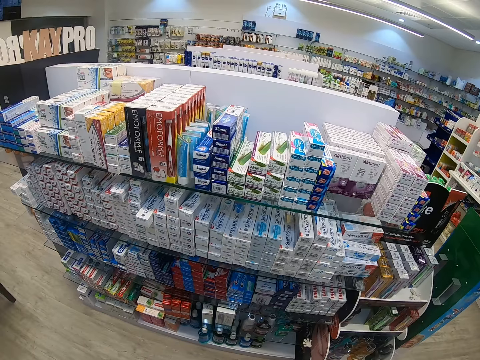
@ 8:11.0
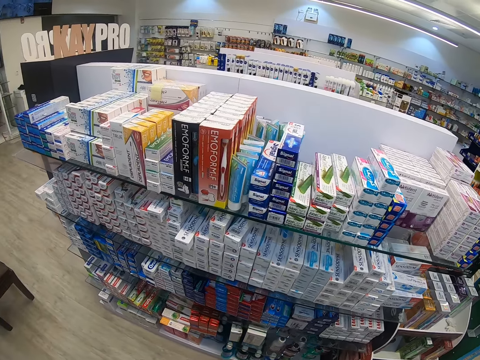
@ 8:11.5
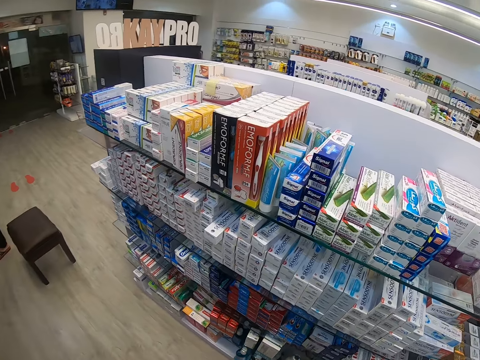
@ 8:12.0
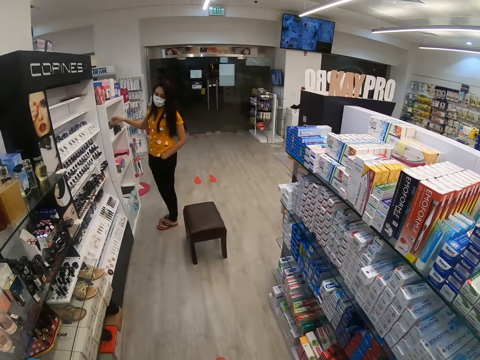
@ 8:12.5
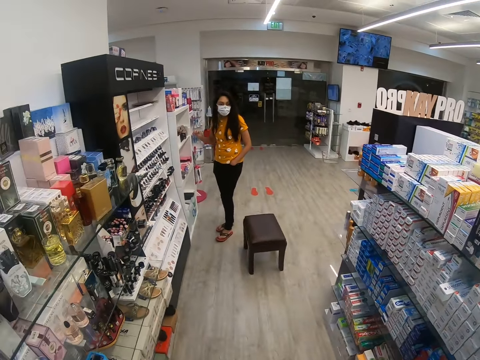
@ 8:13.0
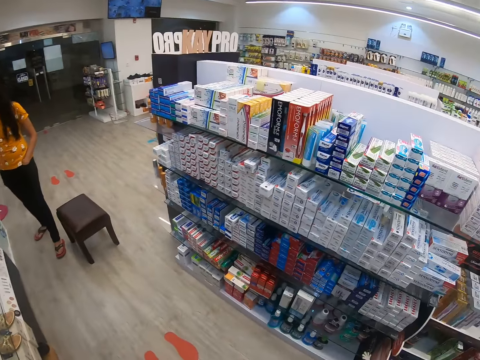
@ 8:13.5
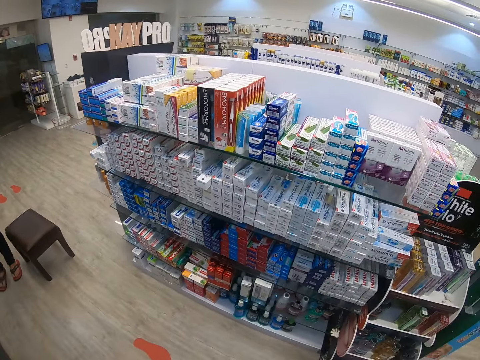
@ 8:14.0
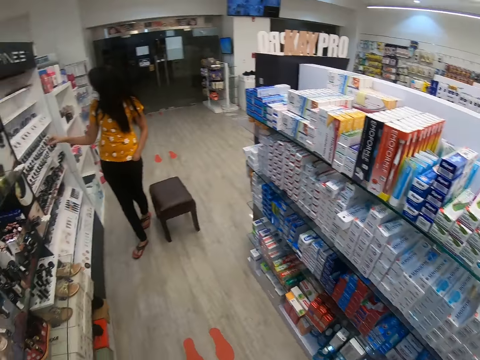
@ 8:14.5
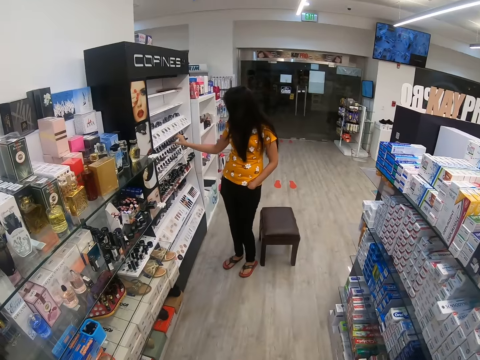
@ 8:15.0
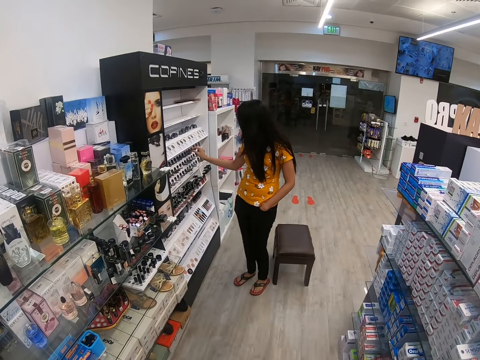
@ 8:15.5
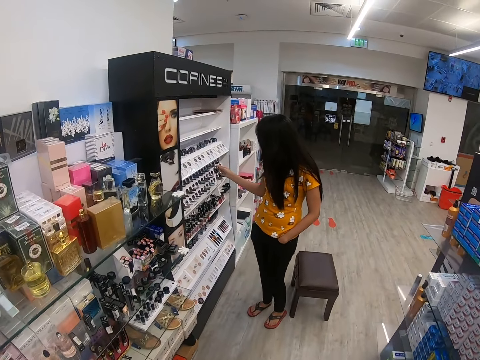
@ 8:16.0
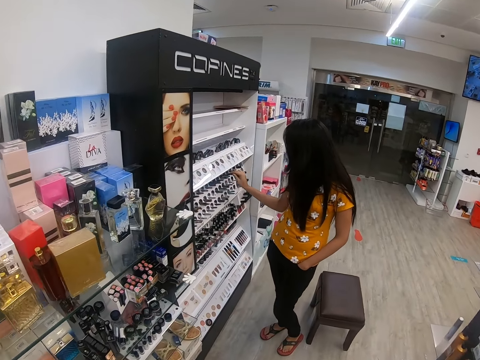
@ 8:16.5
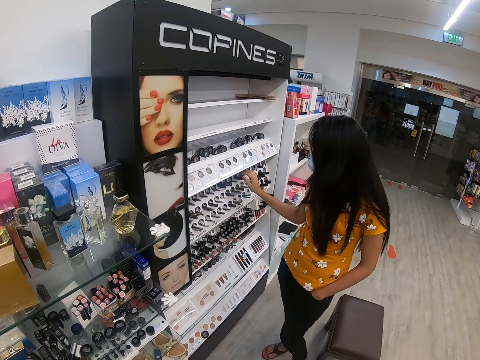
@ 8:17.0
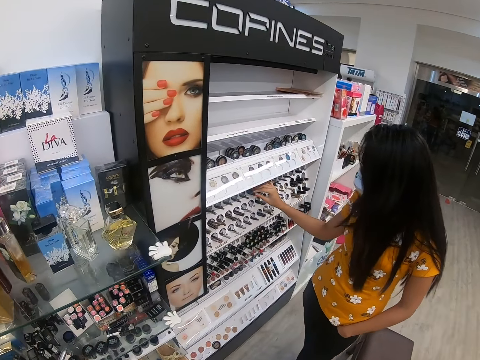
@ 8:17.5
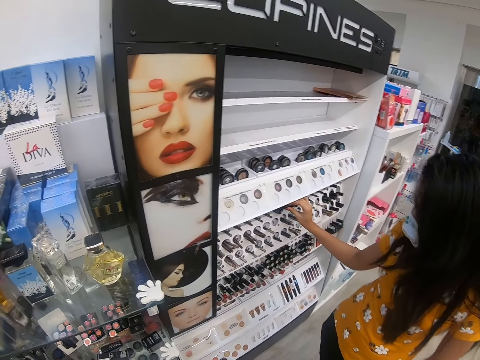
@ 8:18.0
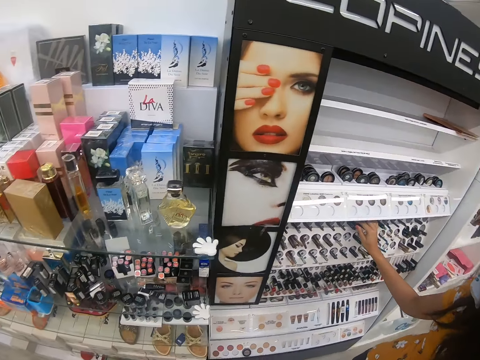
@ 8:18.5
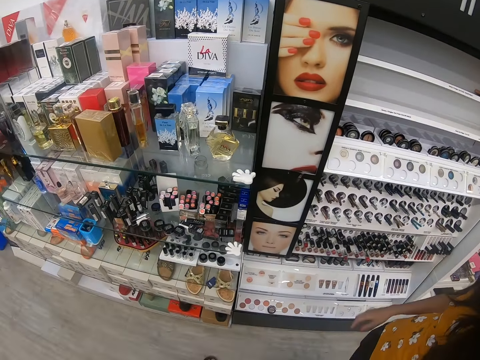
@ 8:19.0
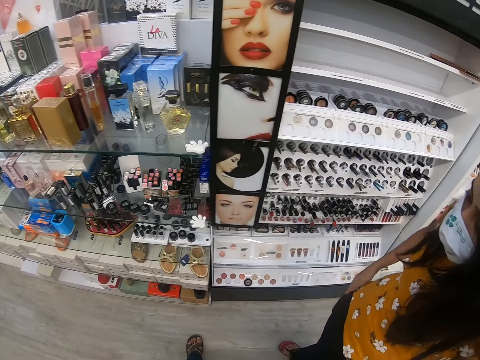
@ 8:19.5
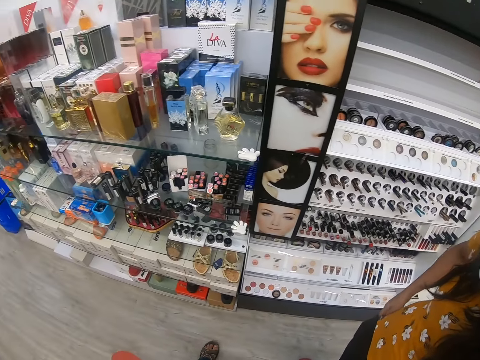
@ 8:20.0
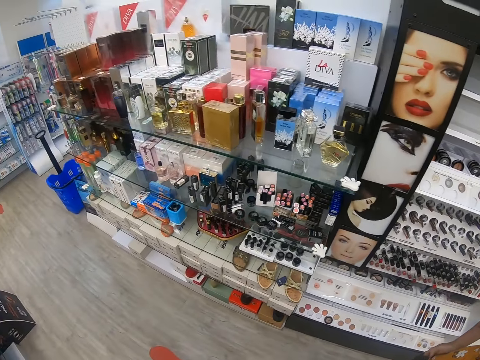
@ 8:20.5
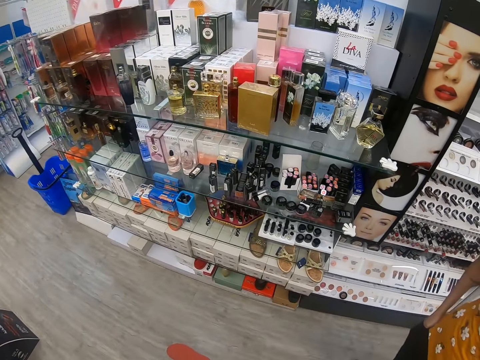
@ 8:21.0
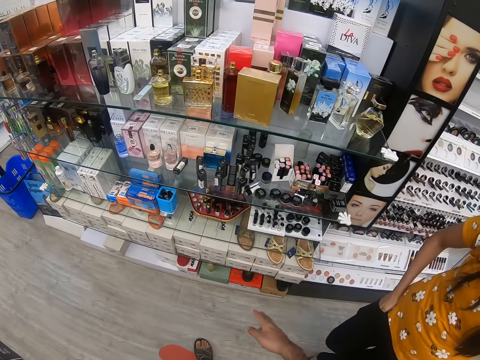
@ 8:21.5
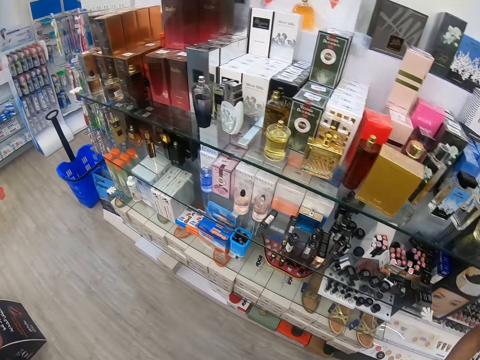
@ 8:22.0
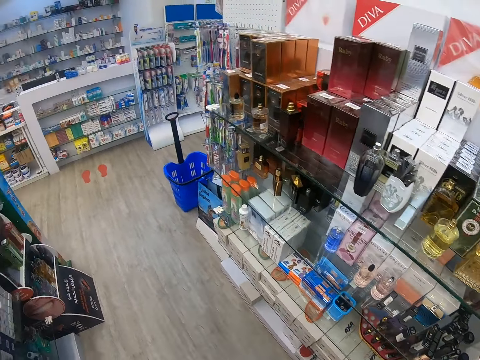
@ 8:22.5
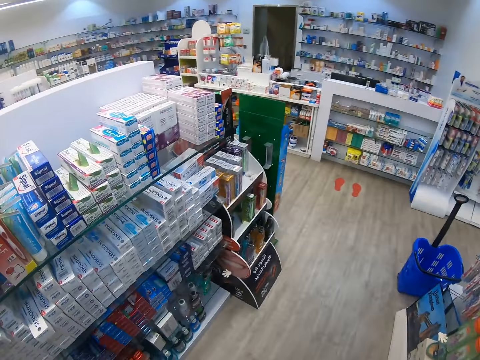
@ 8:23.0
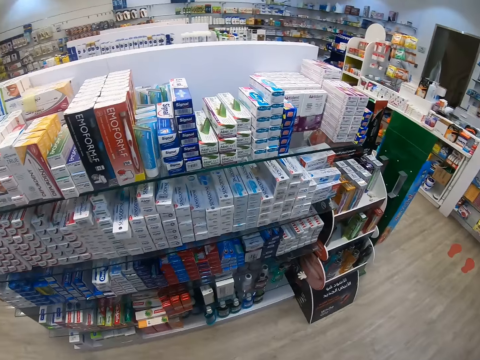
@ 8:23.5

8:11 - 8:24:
The camera wearer looks around the supermarket. A person puts a pencil on the shelf. The camera wearer looks around. The person picks the pencil on the shelf and puts the pencil on the shelf. The camera wearer looks around.

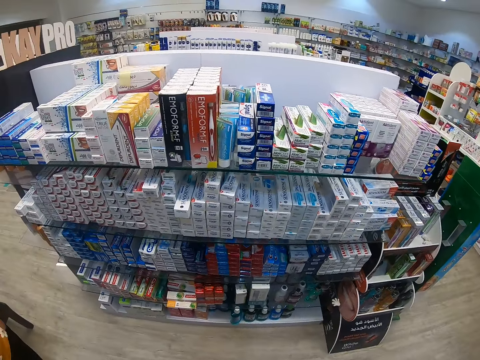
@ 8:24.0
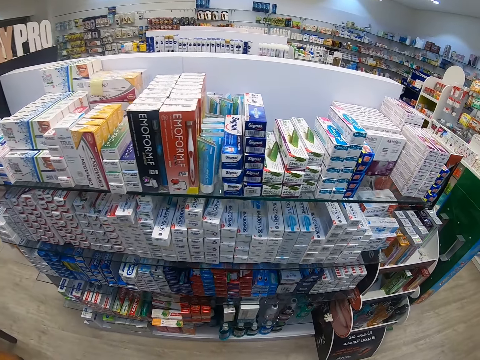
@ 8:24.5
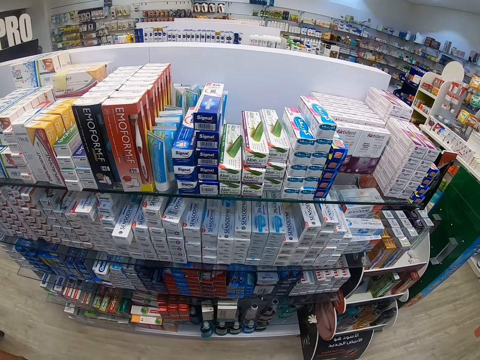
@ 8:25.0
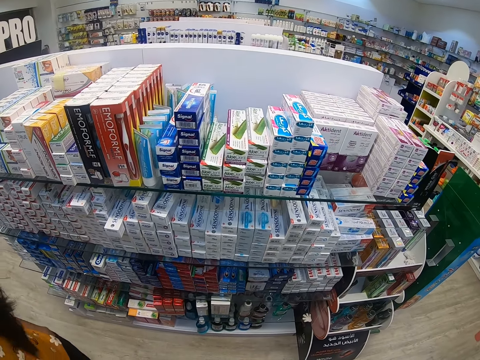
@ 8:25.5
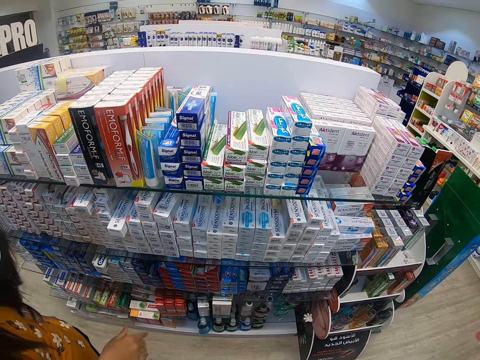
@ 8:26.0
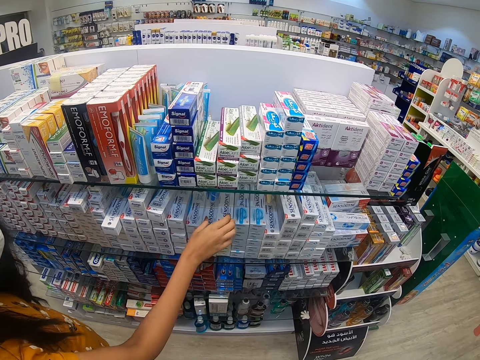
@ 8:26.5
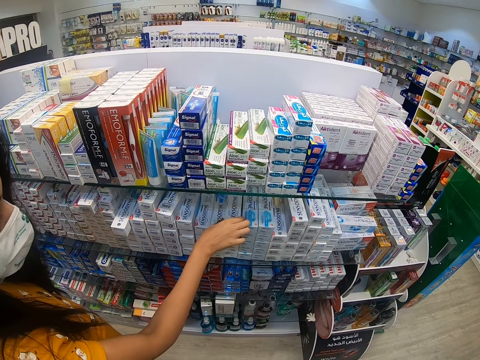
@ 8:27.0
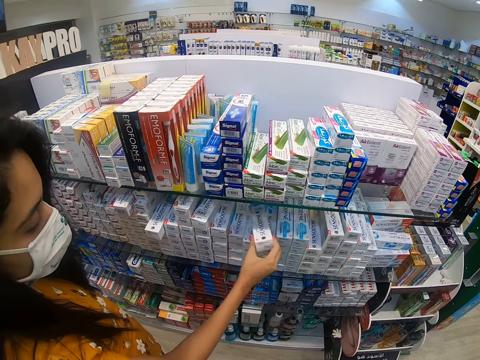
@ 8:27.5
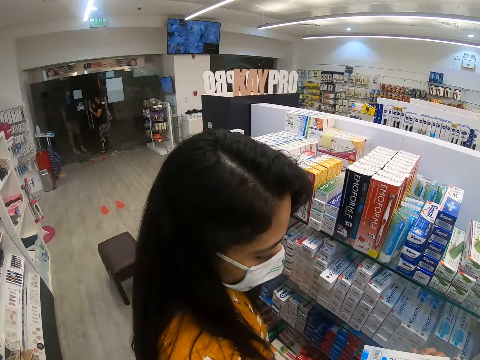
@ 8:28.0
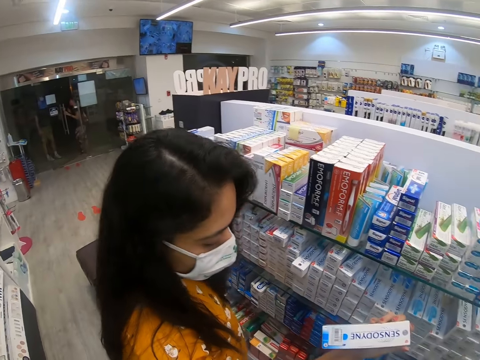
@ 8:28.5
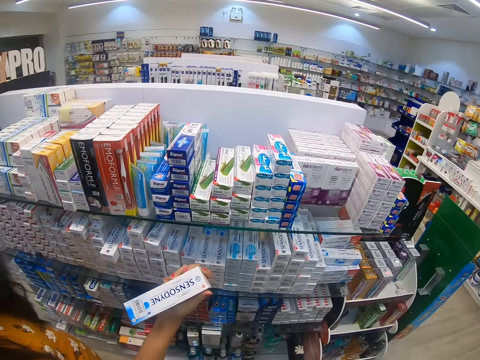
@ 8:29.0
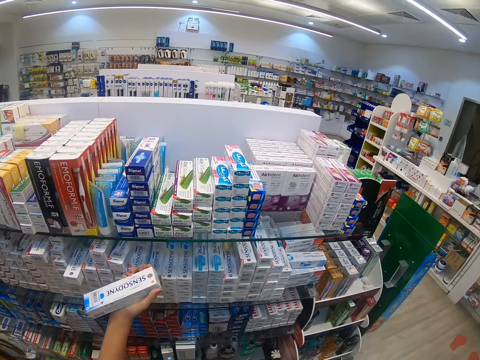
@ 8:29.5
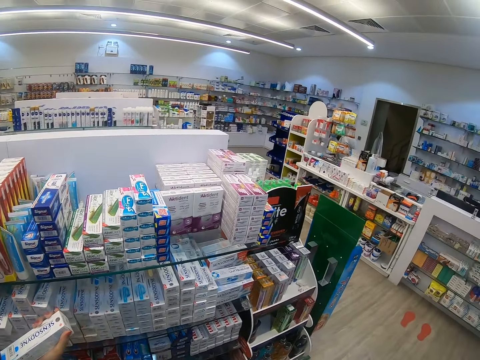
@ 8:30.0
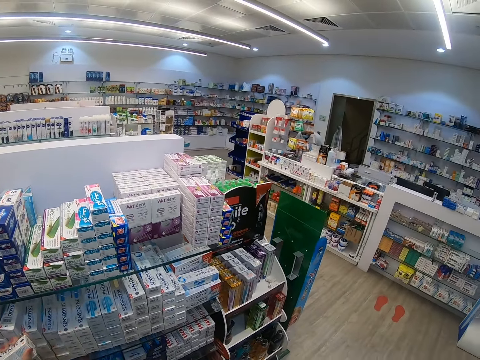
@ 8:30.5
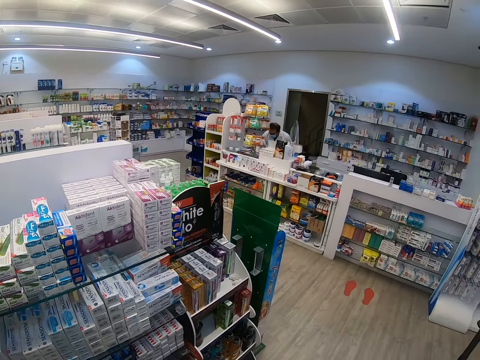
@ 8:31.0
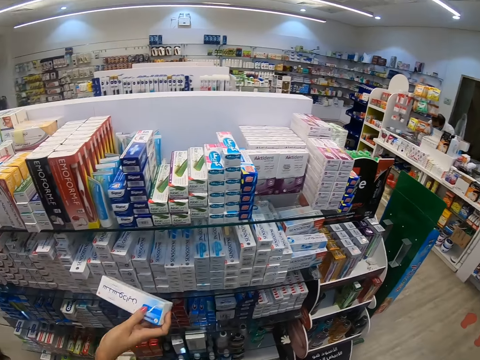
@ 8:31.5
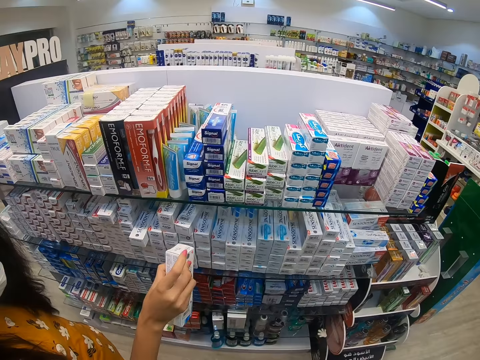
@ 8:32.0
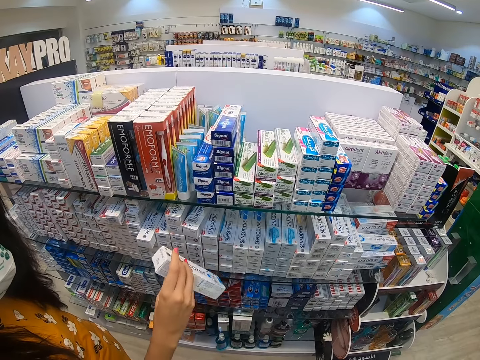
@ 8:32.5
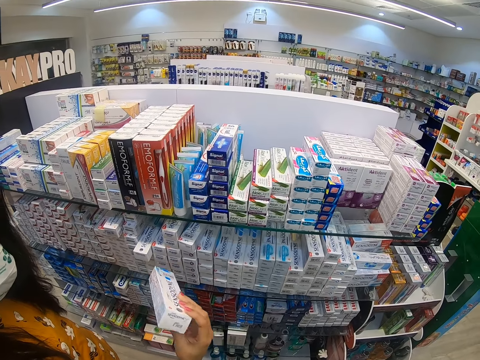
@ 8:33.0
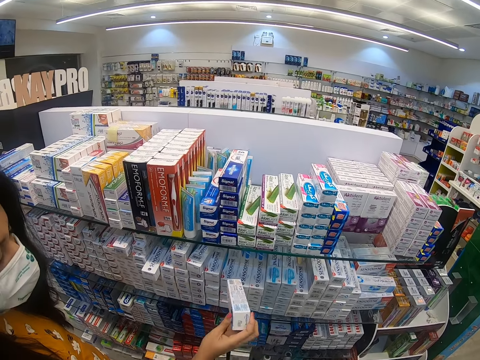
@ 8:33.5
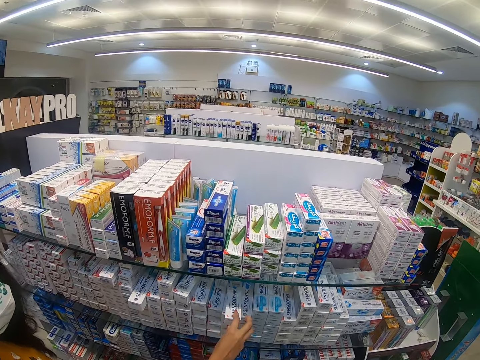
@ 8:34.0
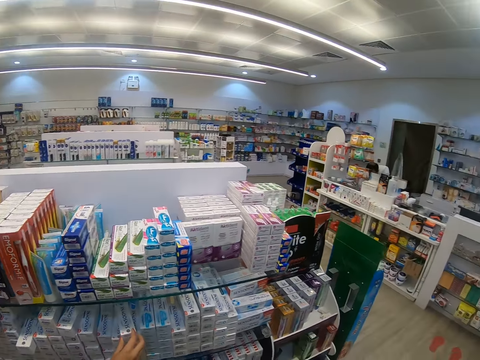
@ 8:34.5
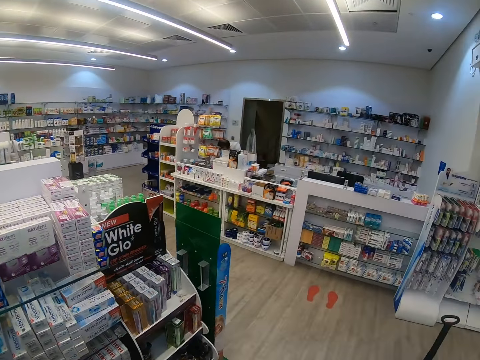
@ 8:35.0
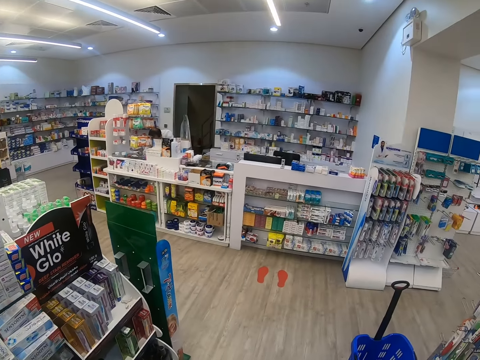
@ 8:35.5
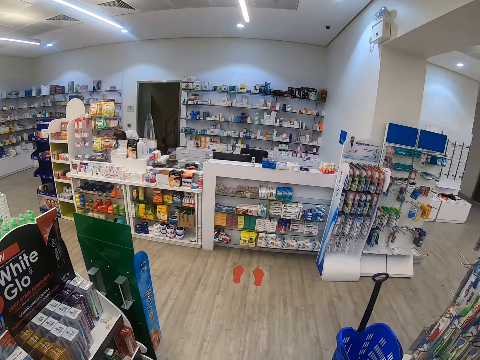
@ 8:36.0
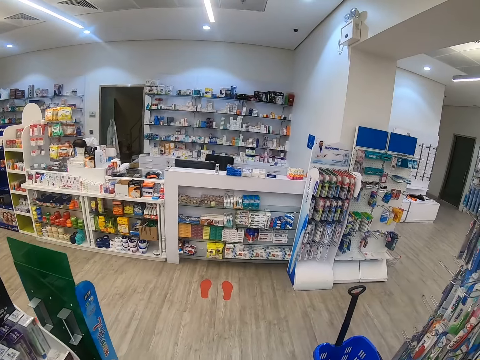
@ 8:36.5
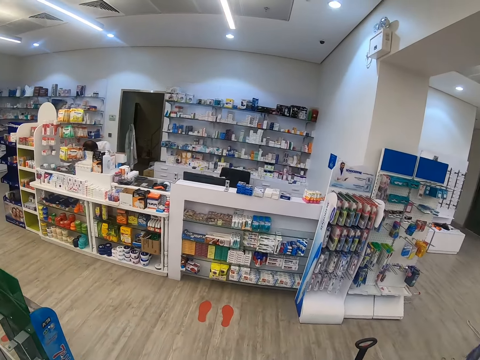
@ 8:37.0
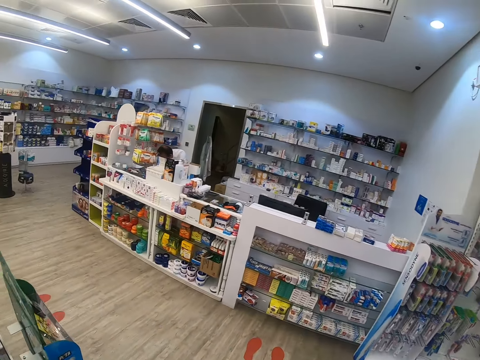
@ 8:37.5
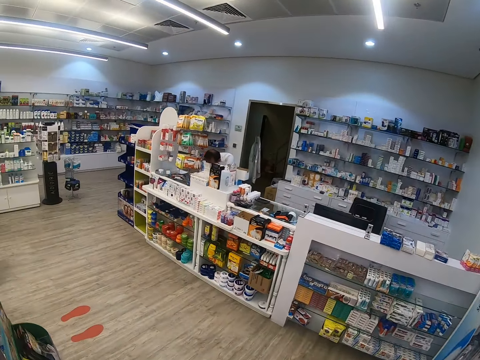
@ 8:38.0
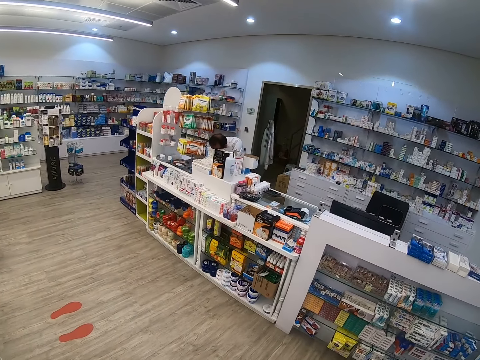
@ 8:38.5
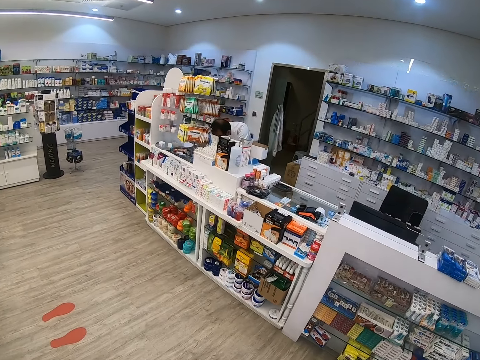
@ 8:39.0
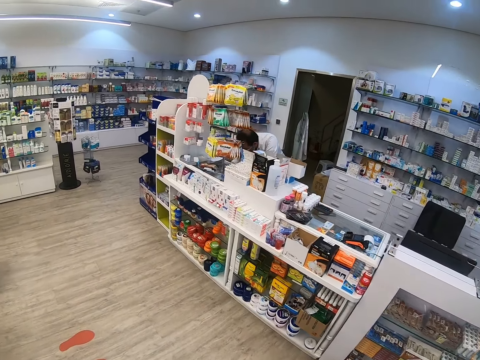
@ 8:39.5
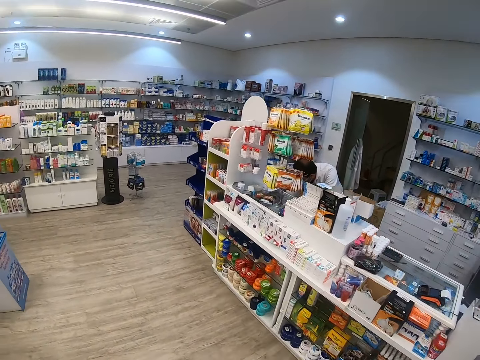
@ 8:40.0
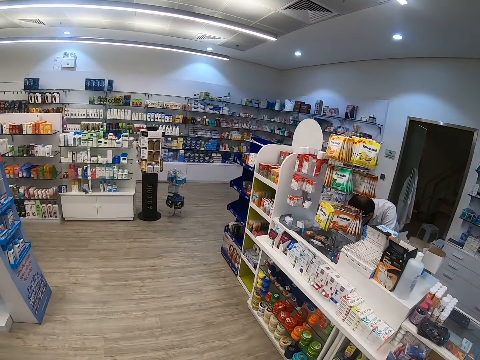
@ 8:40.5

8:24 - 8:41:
A person picks toothpaste on a shelf. The camera wearer looks around. The person examines the toothpaste and puts the toothpaste on the shelf. The camera wearer looks around. They walk around the supermarket.
